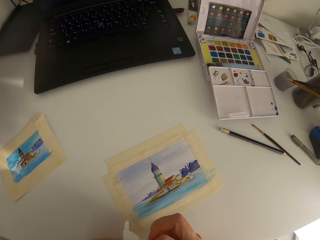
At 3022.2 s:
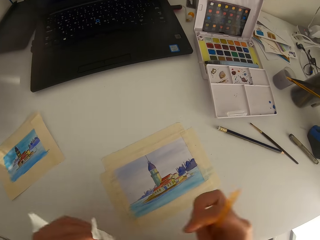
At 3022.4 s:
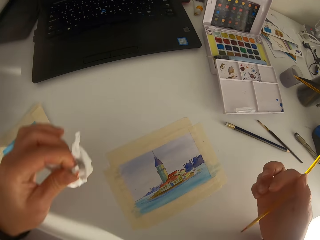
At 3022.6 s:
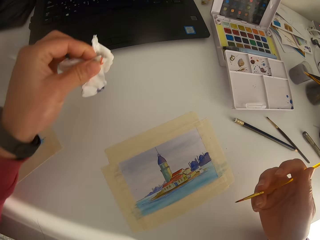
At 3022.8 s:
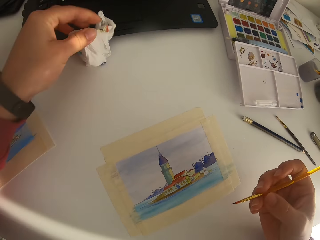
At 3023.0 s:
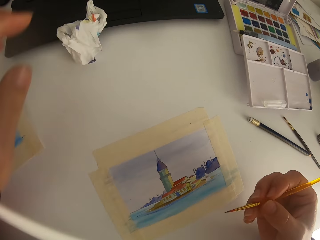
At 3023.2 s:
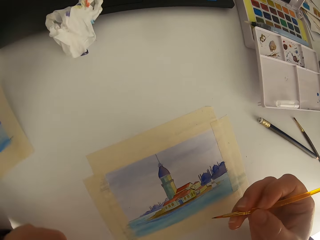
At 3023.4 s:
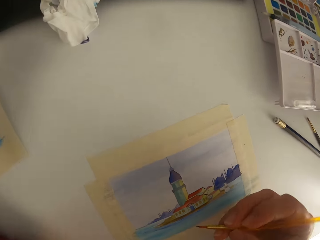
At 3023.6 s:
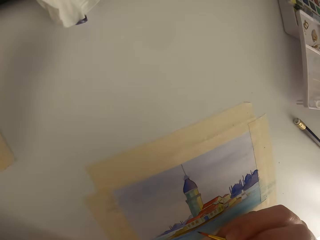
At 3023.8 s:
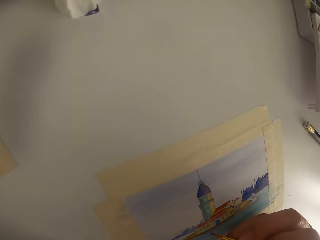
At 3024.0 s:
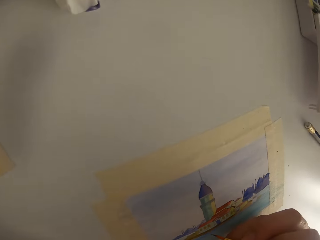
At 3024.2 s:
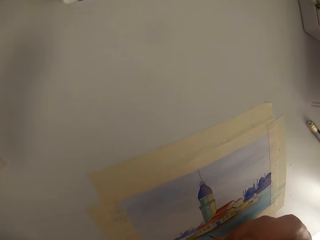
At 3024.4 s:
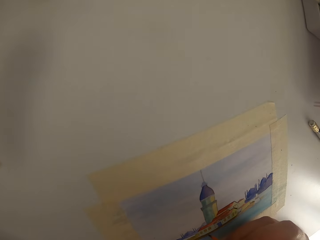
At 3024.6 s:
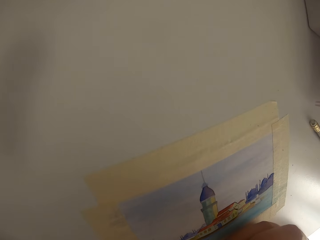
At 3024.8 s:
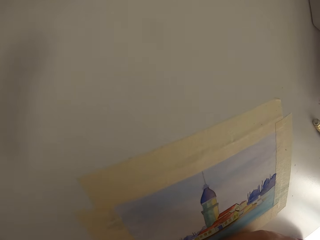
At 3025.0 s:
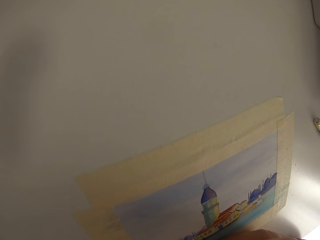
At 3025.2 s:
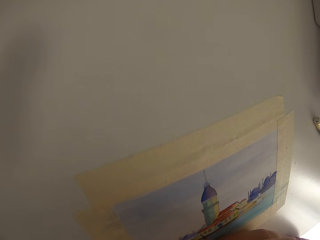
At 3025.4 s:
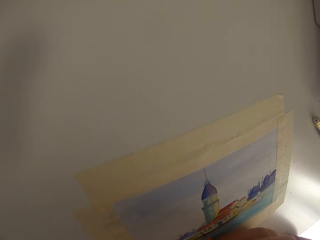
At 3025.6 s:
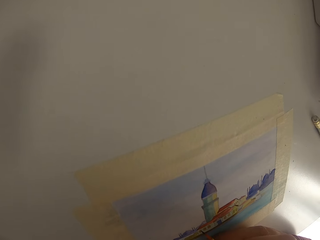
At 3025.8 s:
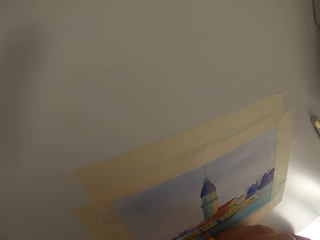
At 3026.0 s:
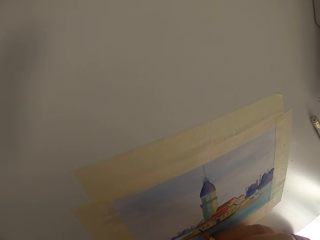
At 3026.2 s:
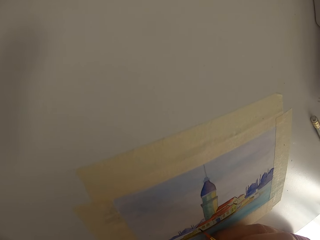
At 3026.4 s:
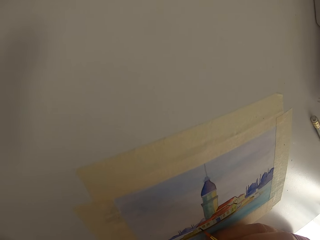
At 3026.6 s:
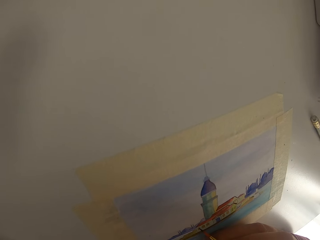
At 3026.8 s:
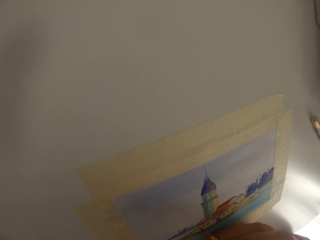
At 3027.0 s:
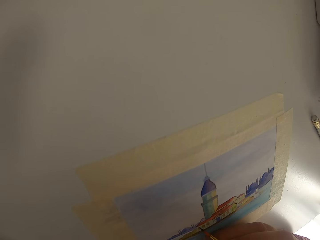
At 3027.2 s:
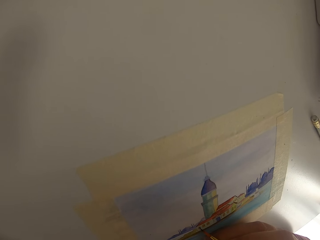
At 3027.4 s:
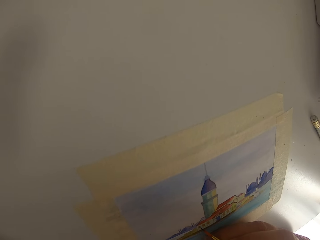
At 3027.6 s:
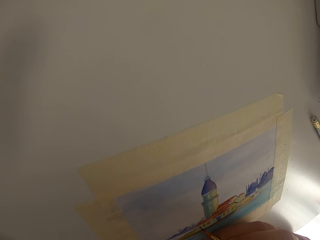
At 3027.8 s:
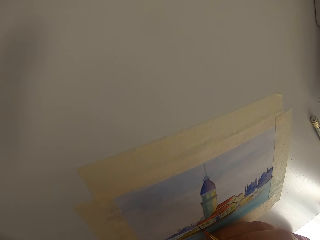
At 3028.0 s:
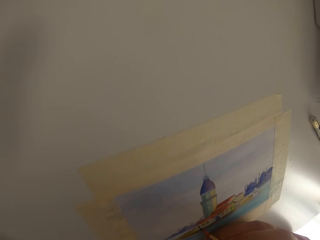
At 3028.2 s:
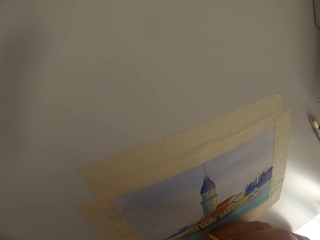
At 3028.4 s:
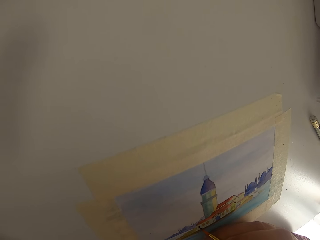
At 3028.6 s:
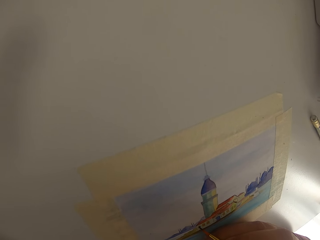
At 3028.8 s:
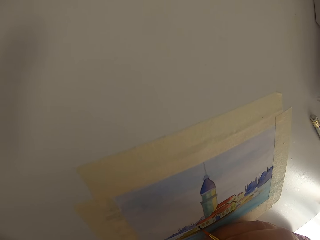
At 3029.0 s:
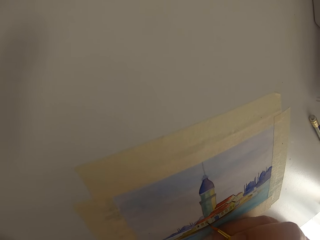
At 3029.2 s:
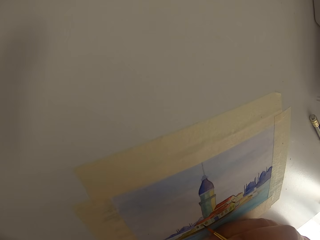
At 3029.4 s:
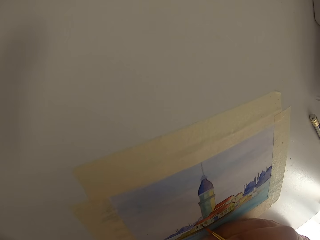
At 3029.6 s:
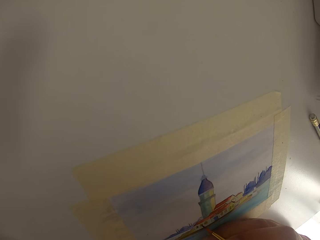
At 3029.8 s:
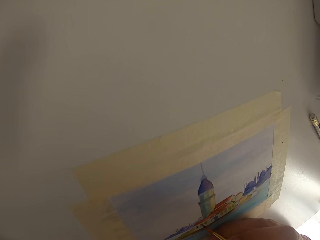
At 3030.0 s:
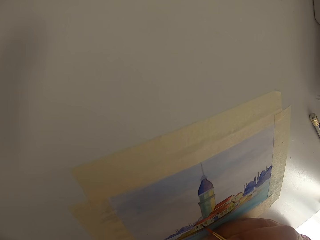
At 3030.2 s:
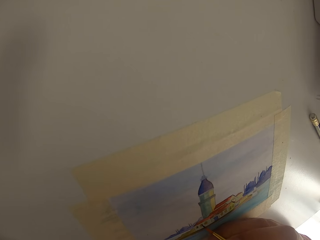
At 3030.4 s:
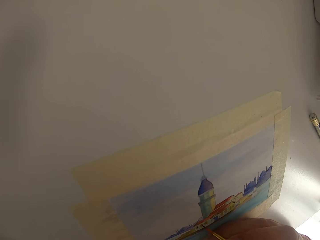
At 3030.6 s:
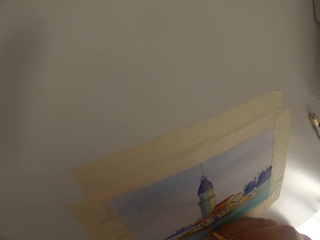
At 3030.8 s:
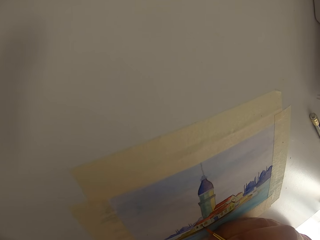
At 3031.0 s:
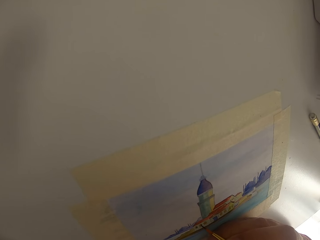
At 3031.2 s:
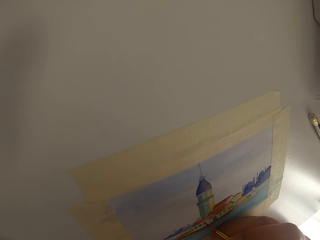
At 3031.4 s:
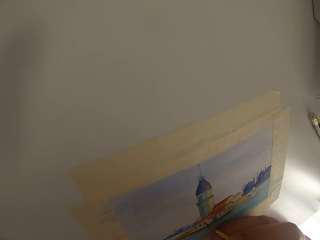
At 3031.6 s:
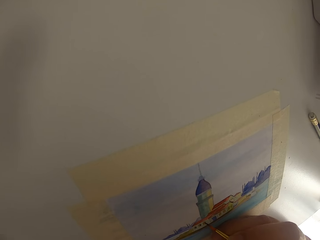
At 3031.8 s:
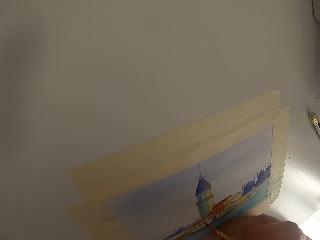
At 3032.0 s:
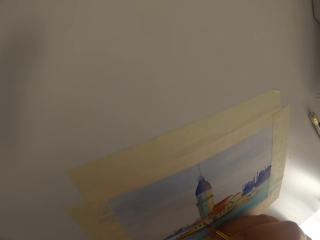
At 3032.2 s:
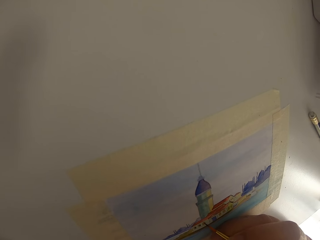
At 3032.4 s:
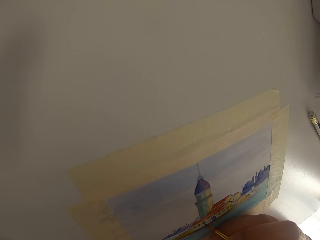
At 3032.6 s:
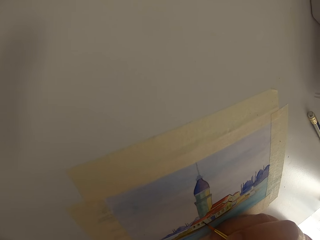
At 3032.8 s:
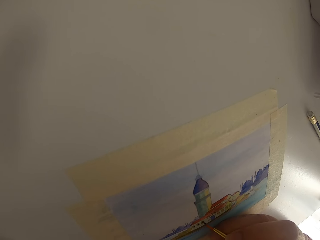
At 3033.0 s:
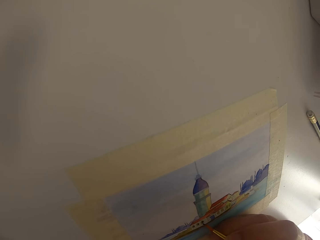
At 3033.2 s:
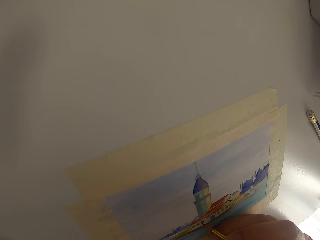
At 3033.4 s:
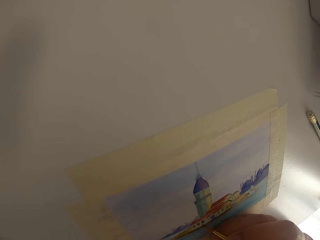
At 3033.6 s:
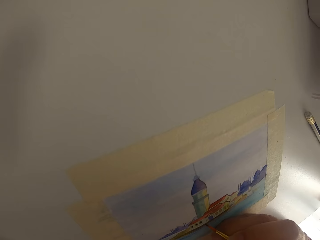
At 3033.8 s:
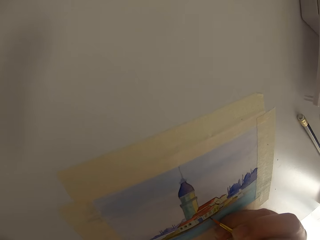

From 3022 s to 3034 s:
The camera wearer puts the tissue paper down.

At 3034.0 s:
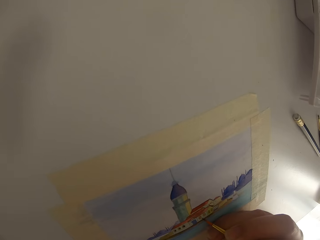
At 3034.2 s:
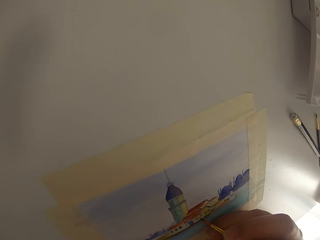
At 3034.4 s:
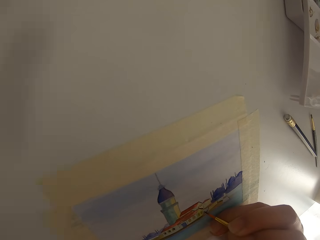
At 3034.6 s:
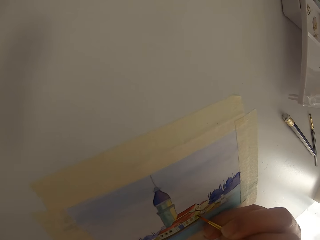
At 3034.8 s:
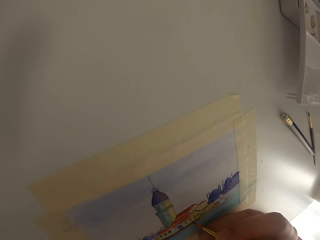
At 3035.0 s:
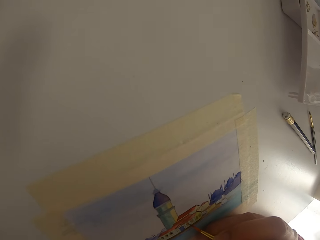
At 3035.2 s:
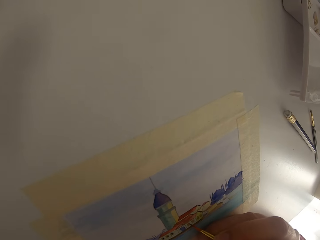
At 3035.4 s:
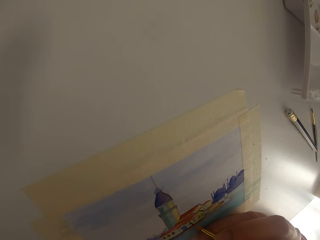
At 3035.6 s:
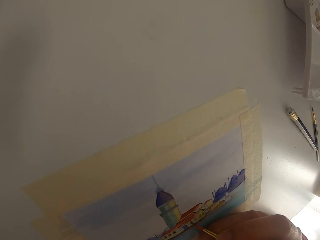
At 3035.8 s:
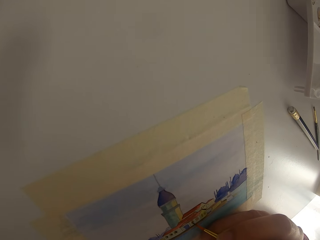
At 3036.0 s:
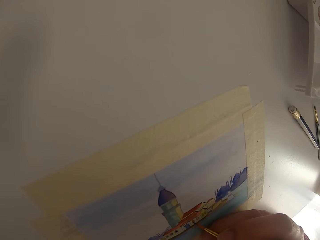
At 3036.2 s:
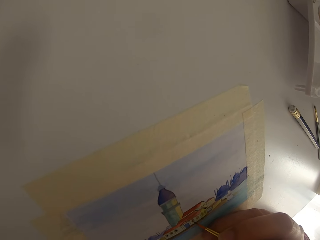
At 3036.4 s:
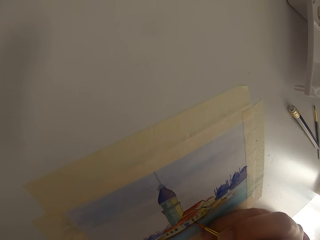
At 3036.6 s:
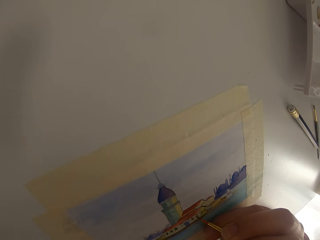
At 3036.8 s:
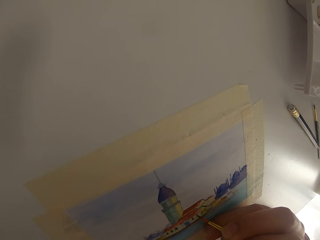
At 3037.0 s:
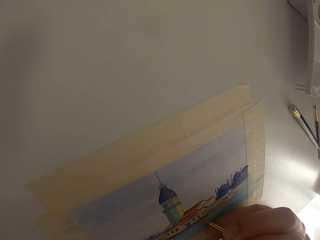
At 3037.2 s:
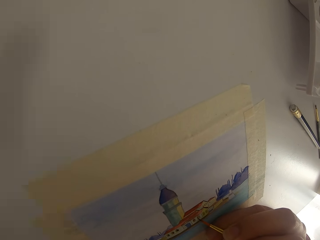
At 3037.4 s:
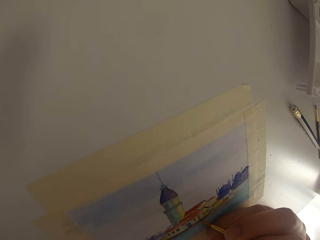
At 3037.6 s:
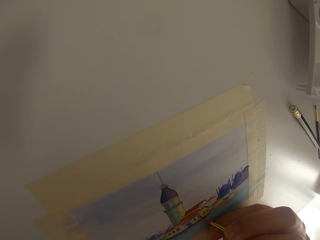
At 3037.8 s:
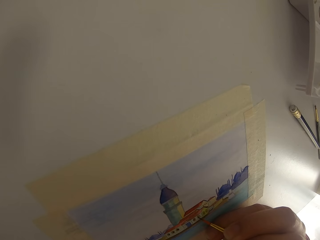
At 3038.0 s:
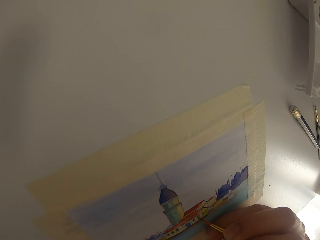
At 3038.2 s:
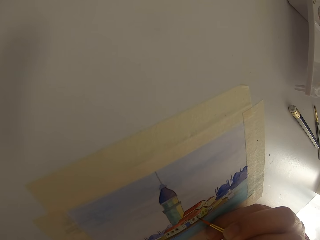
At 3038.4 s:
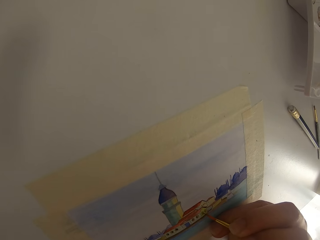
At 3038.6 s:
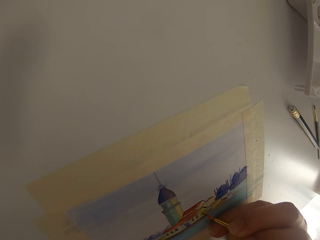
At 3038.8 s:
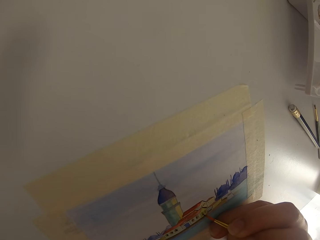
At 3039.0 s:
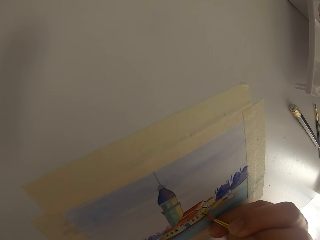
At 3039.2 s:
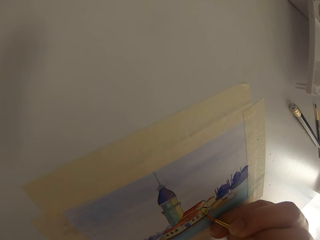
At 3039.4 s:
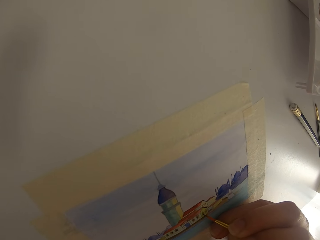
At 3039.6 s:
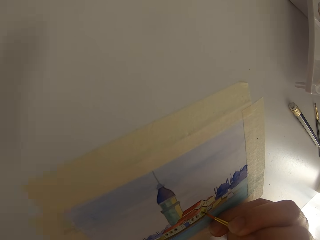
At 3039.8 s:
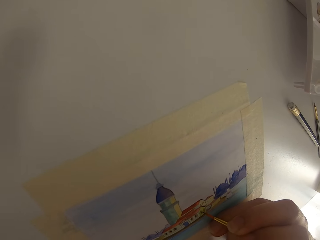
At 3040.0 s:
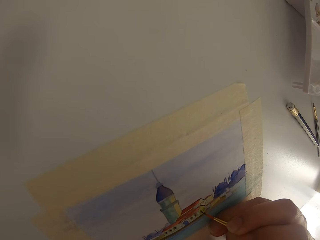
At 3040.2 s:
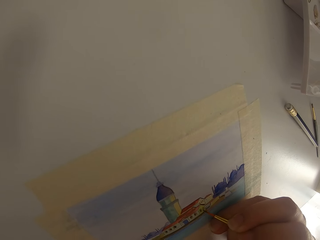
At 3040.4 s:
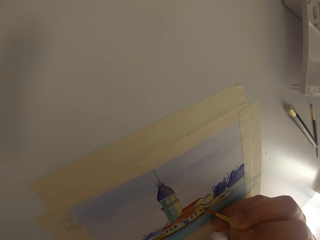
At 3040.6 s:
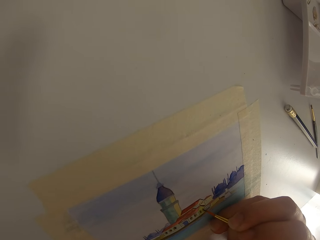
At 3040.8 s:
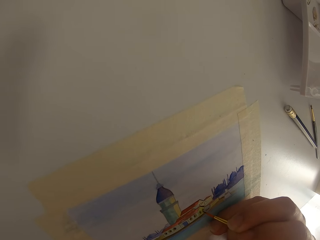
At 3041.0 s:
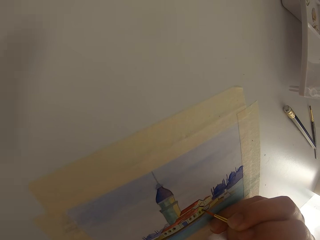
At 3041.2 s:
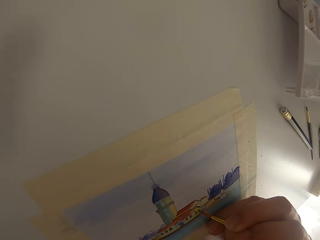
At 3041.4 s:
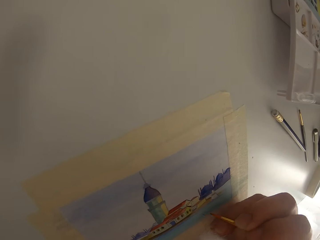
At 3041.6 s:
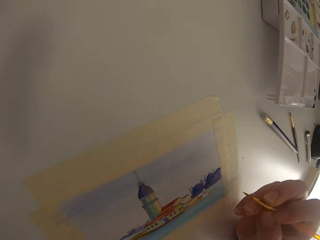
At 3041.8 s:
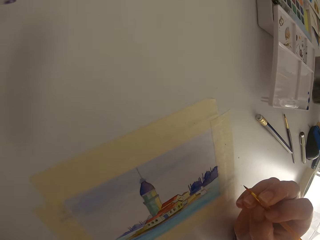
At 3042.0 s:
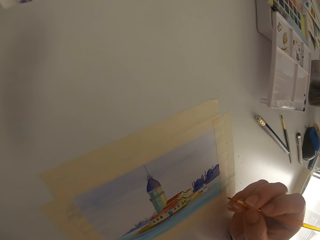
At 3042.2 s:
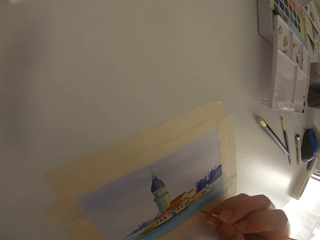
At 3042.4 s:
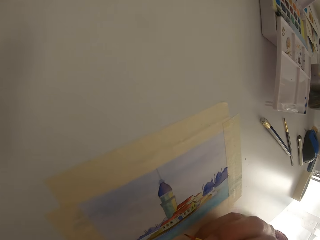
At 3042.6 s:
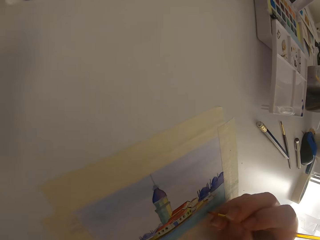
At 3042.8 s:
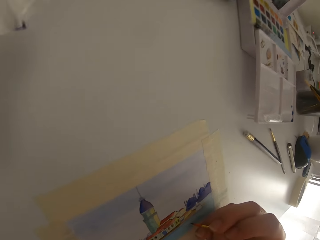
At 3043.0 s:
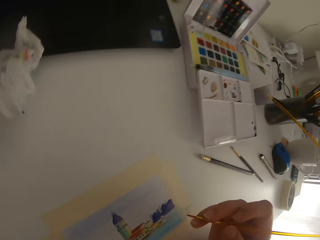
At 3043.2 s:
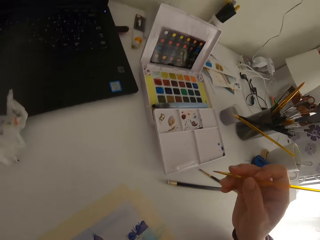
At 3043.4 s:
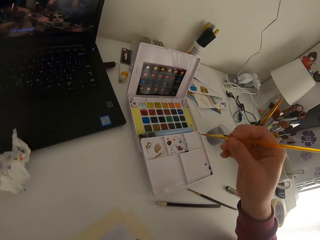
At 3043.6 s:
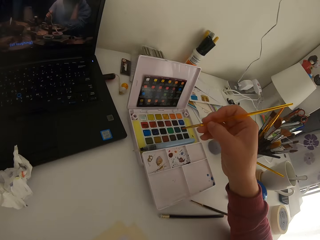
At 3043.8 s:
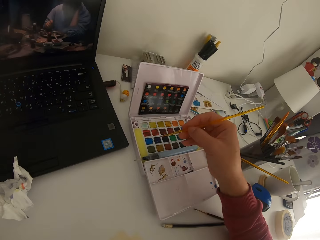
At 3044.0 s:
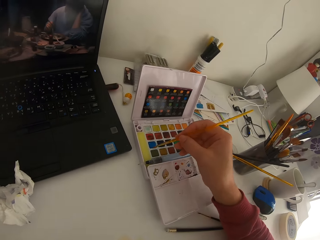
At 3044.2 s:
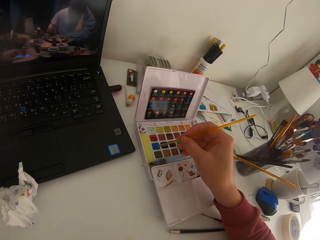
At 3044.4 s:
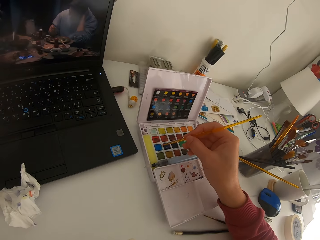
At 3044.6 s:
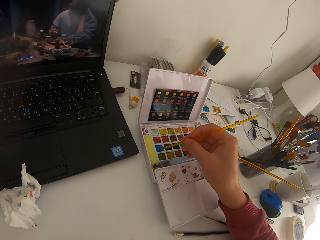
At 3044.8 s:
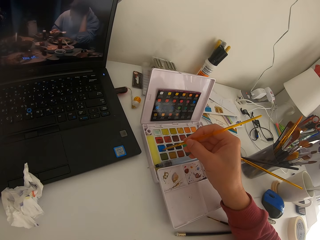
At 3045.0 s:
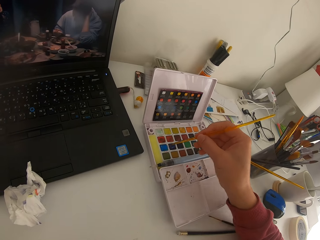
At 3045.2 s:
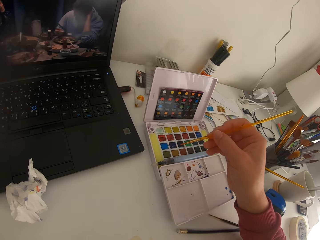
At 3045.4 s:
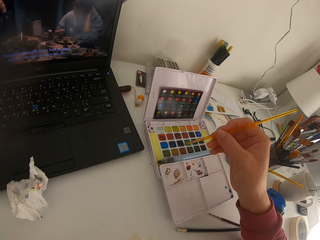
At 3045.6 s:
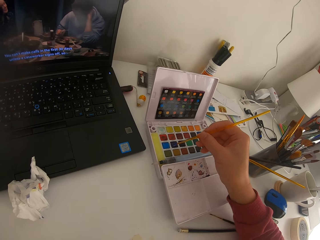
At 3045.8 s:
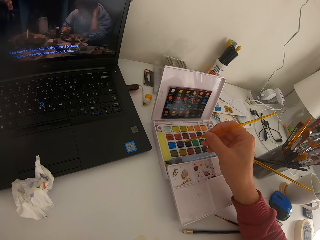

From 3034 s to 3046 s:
The camera wearer paints on the paper.
